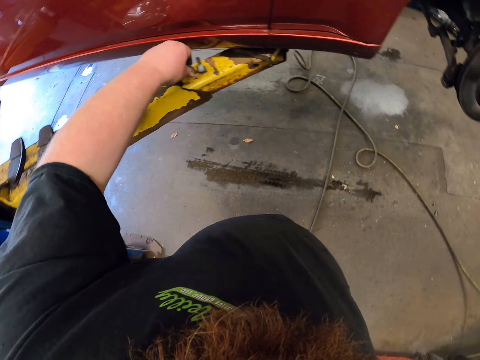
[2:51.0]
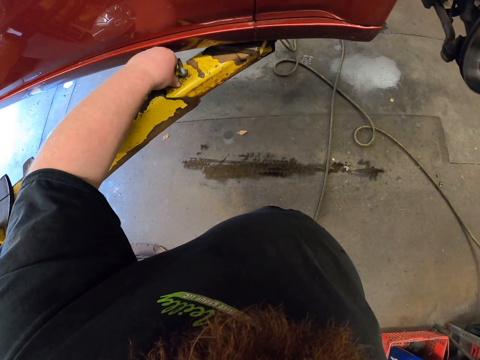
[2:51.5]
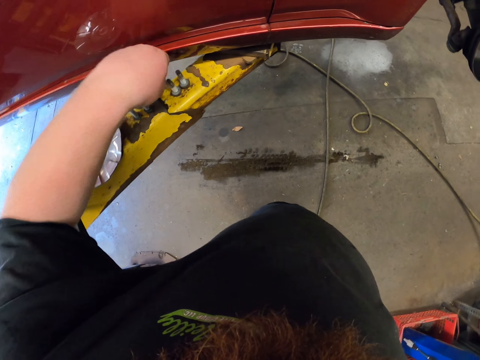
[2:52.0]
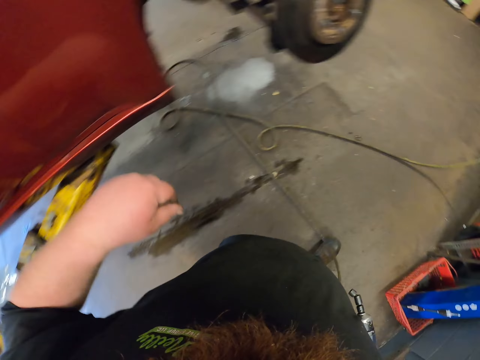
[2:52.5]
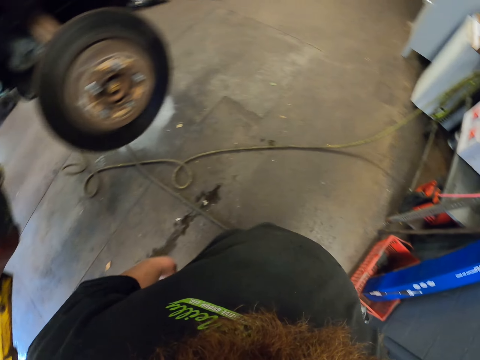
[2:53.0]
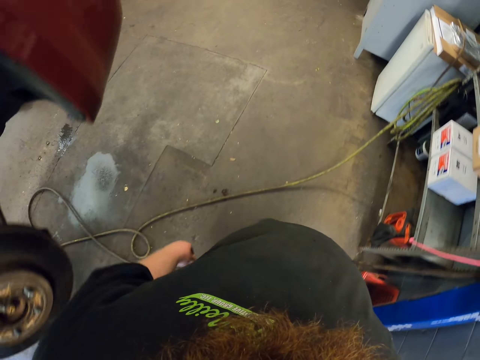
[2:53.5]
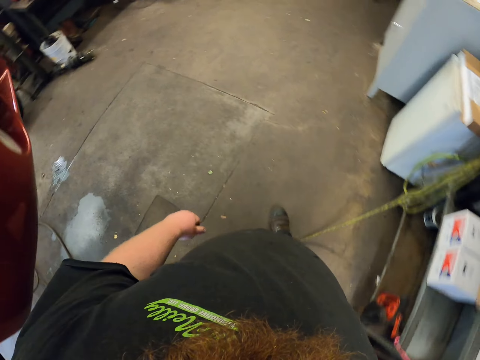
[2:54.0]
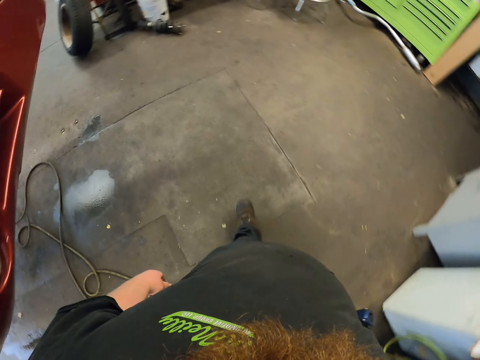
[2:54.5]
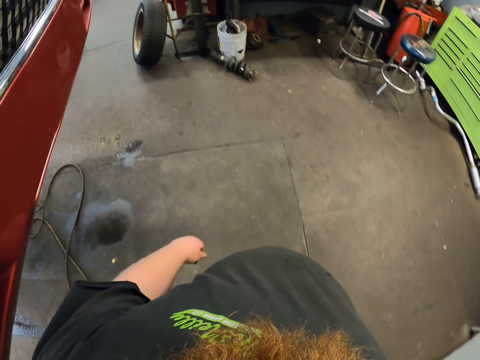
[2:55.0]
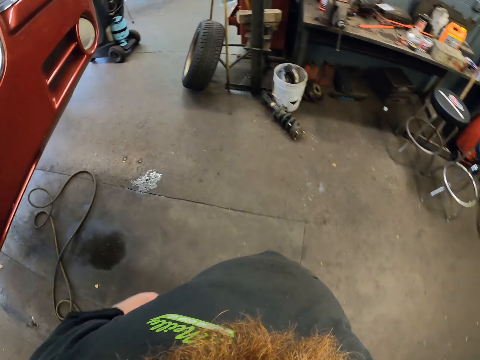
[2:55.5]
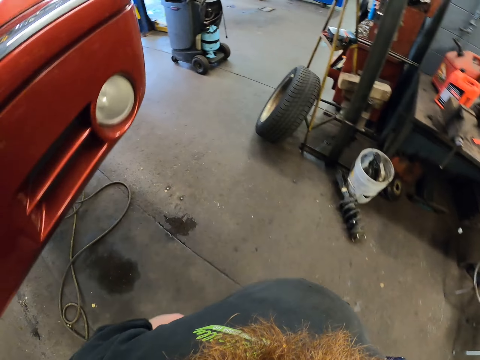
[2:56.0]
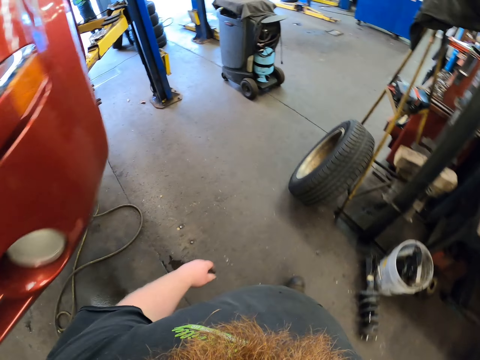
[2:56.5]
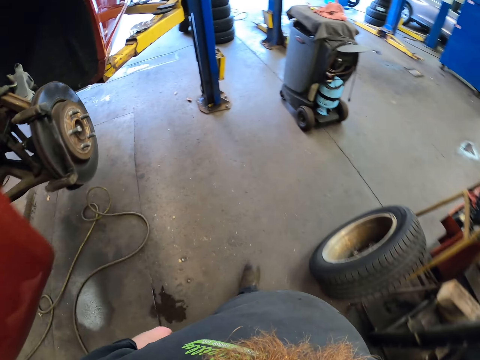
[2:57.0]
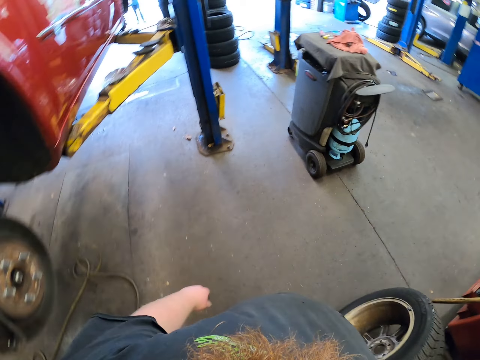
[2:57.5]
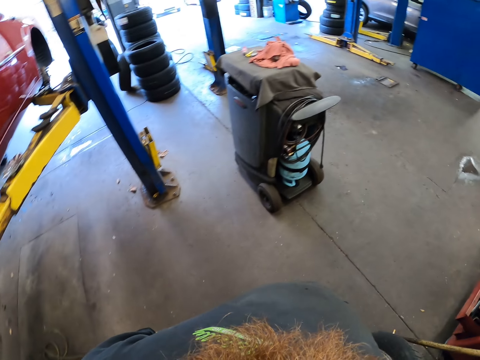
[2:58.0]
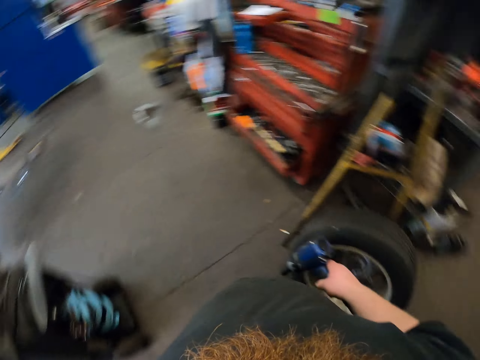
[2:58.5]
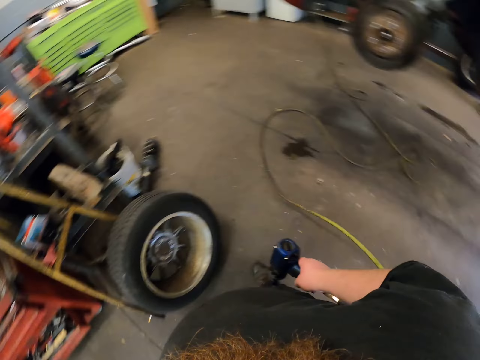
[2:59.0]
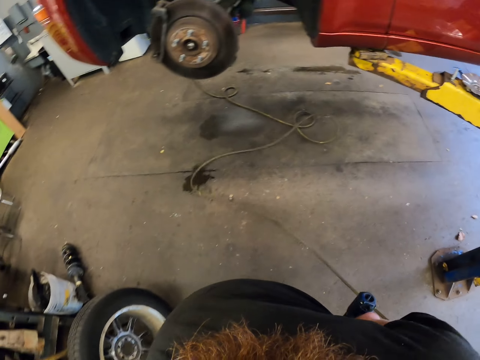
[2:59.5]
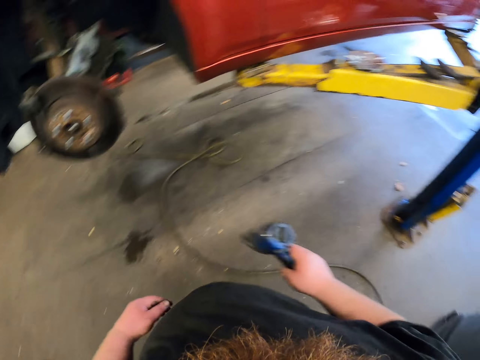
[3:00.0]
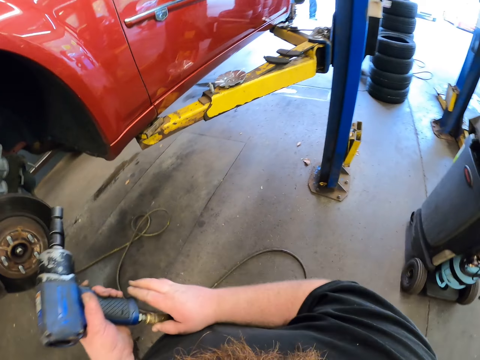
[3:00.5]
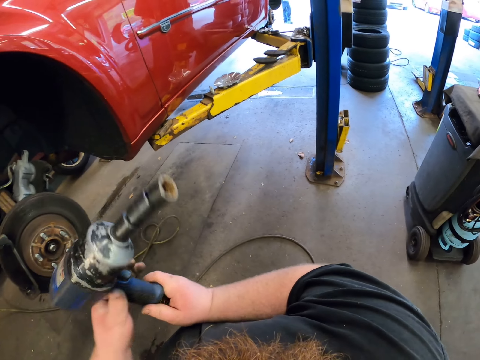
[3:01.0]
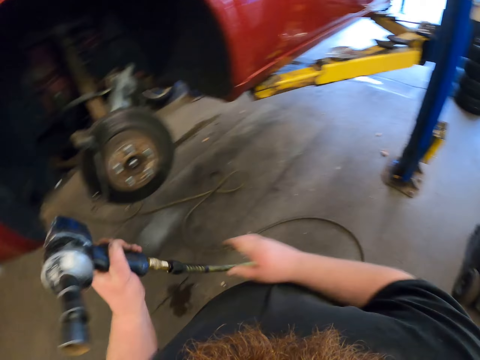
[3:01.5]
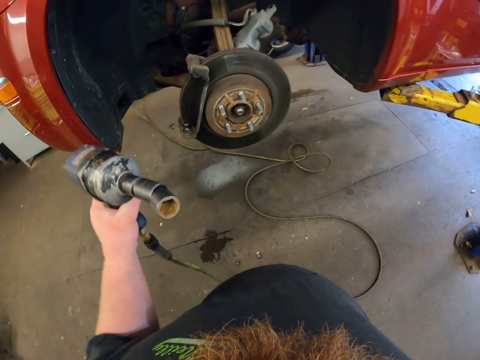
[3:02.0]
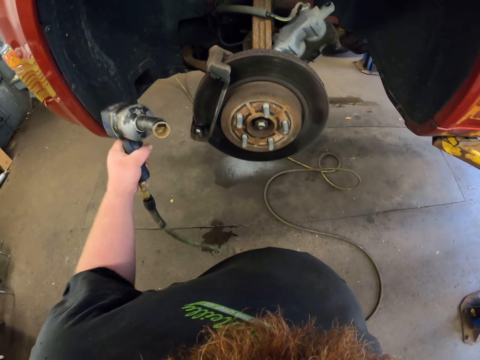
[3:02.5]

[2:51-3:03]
The camera wearer puts a bolt on the stand. They walk in the workshop.

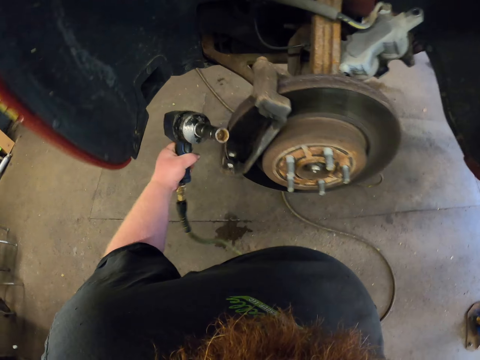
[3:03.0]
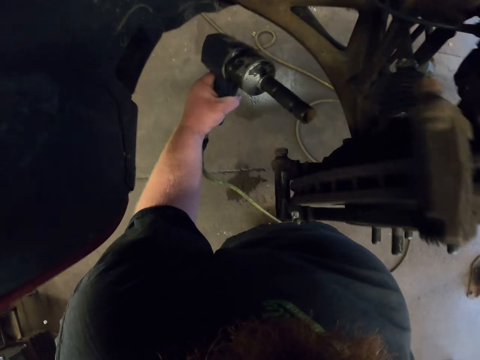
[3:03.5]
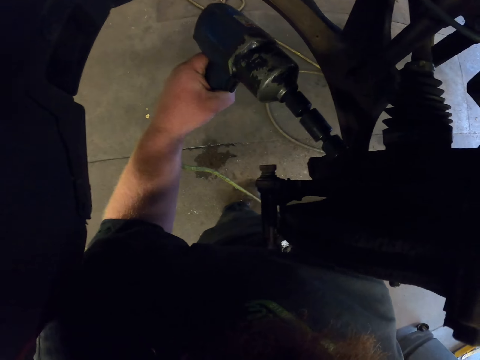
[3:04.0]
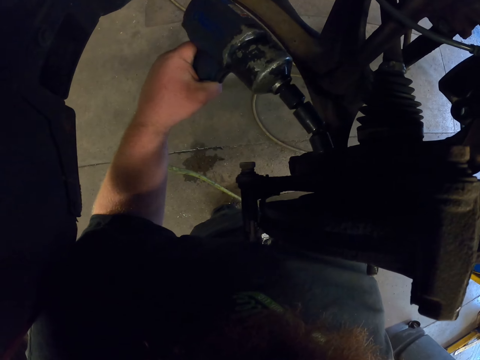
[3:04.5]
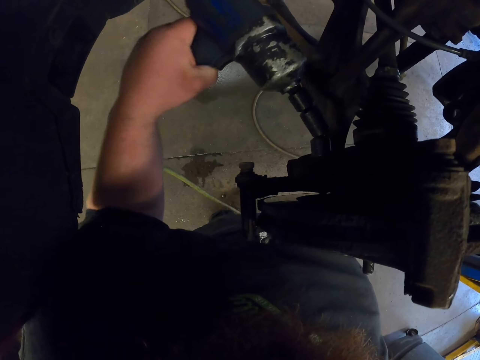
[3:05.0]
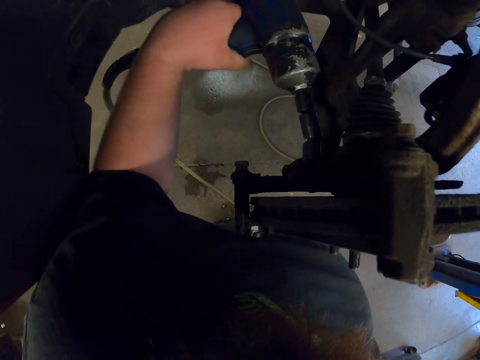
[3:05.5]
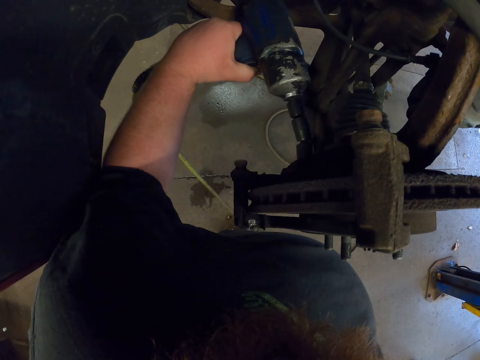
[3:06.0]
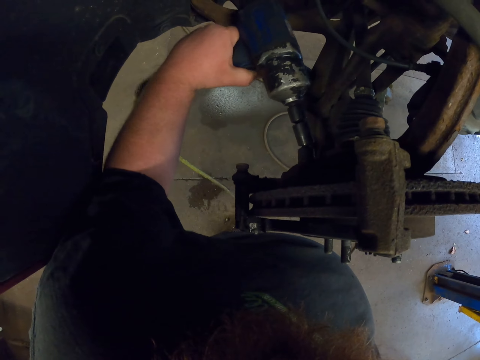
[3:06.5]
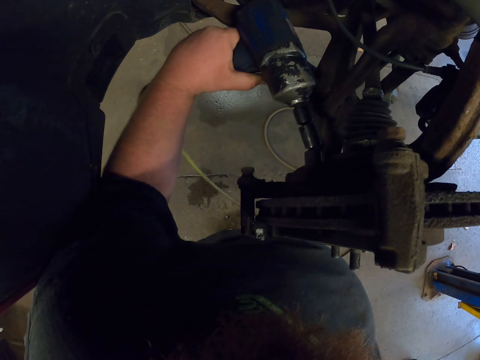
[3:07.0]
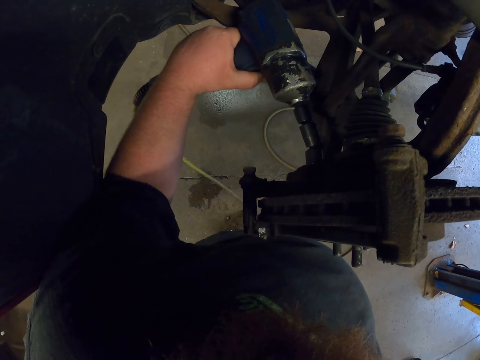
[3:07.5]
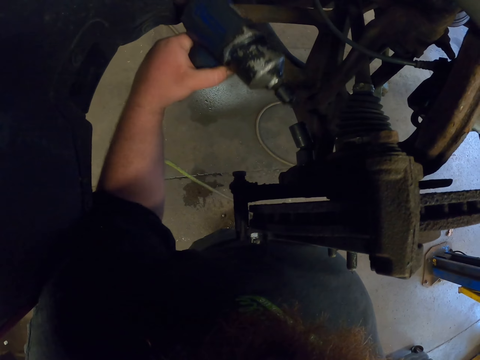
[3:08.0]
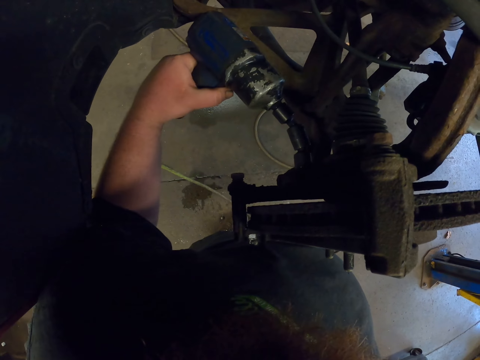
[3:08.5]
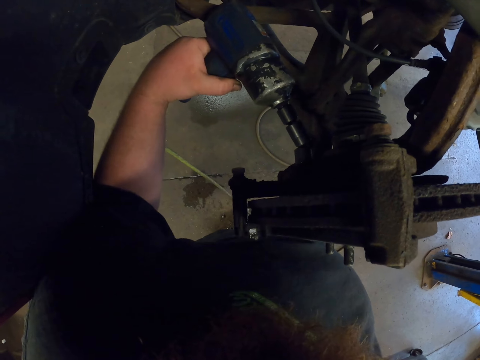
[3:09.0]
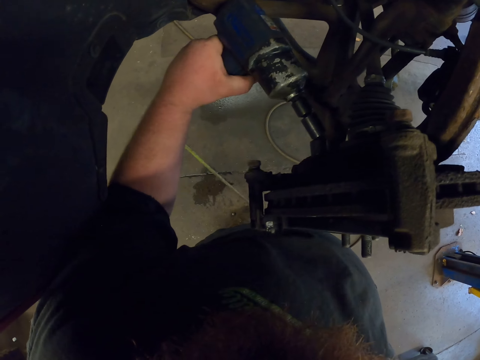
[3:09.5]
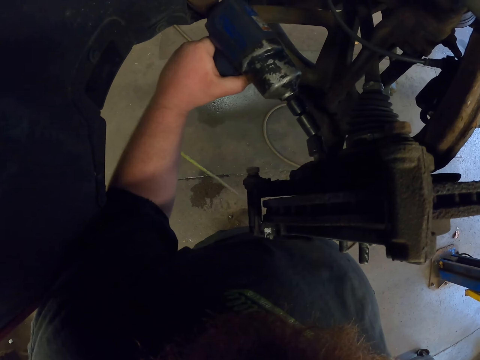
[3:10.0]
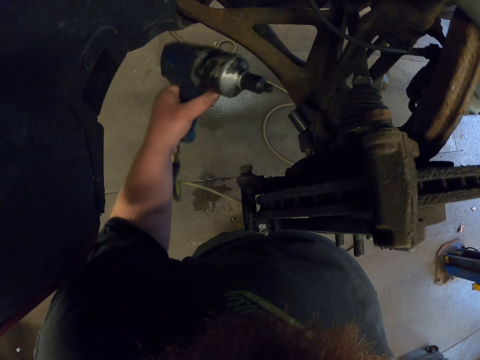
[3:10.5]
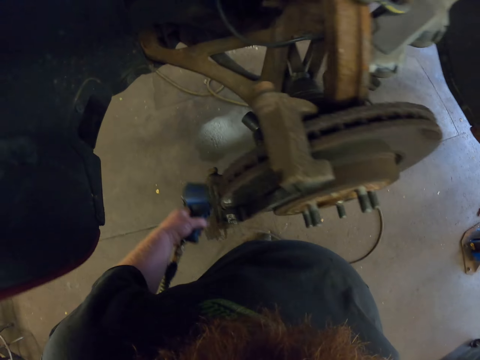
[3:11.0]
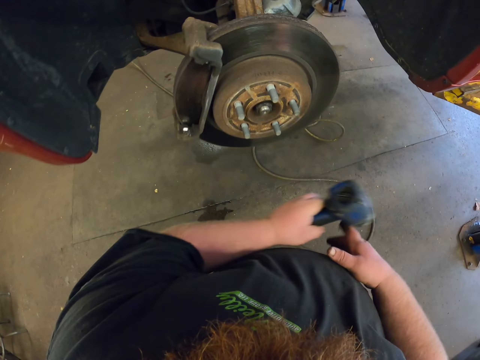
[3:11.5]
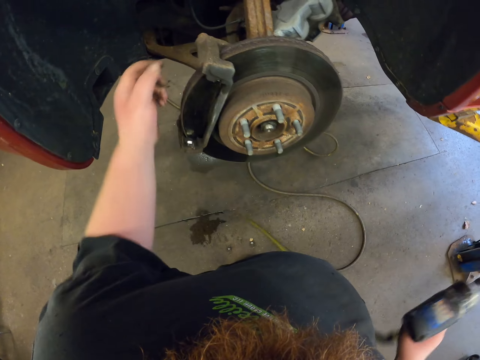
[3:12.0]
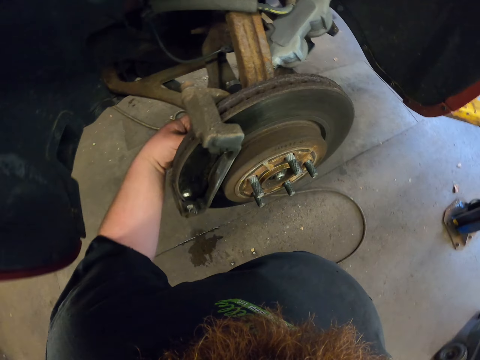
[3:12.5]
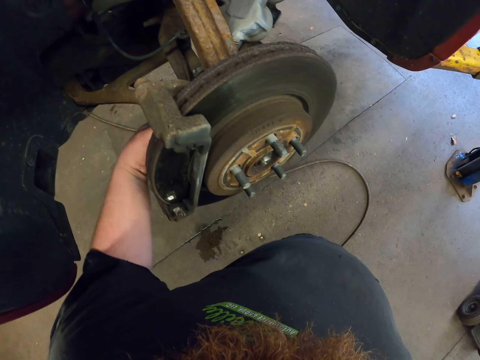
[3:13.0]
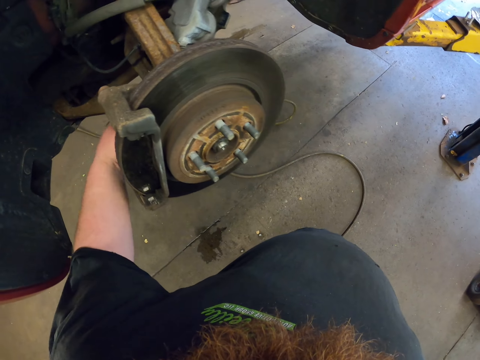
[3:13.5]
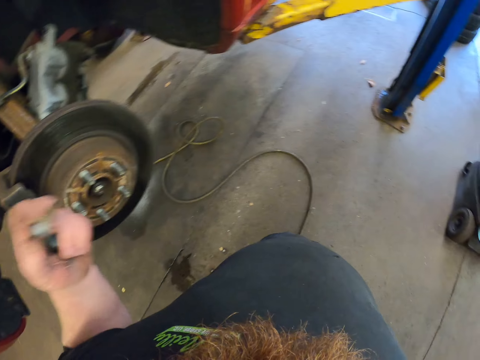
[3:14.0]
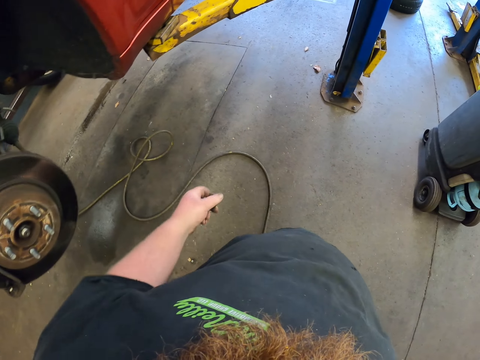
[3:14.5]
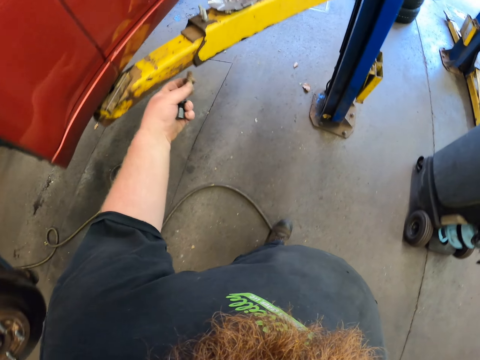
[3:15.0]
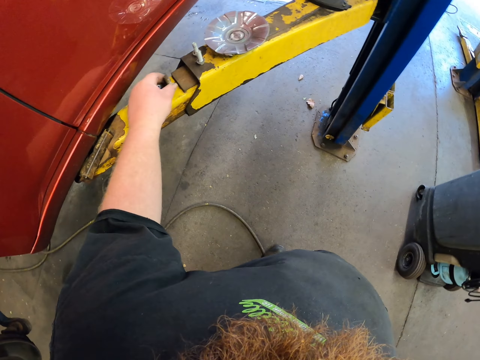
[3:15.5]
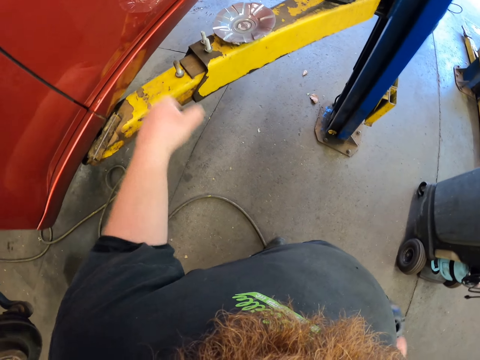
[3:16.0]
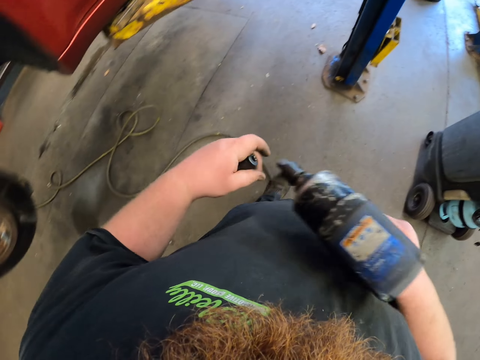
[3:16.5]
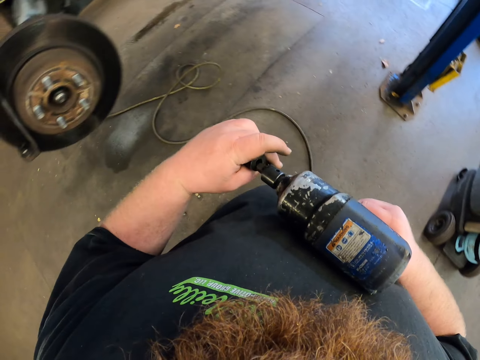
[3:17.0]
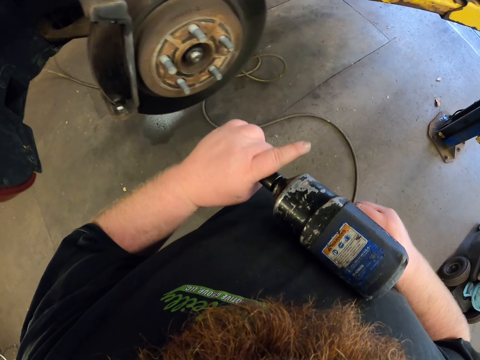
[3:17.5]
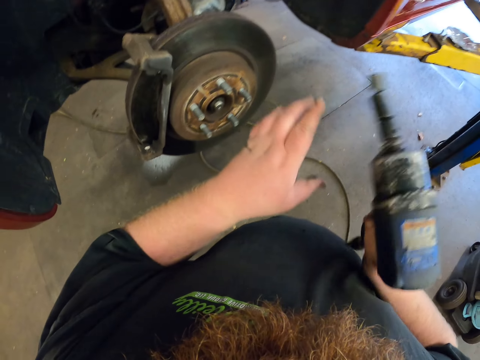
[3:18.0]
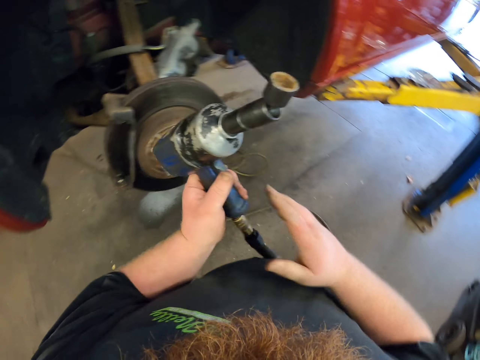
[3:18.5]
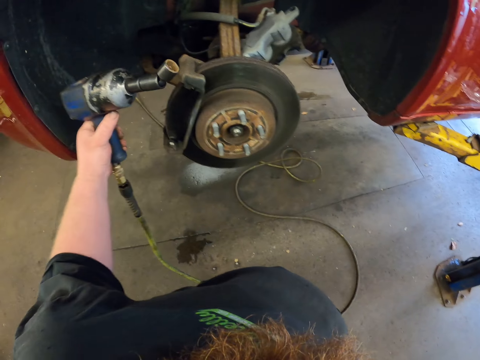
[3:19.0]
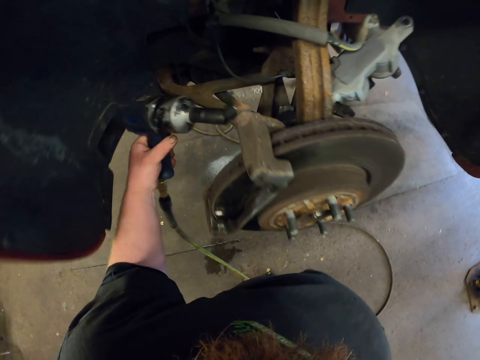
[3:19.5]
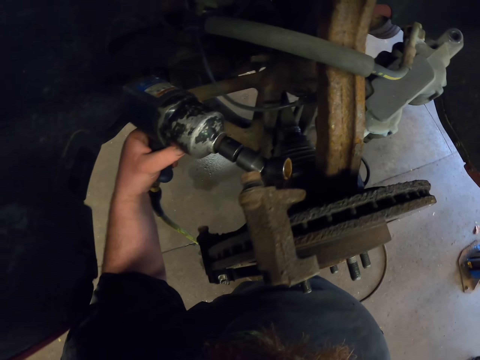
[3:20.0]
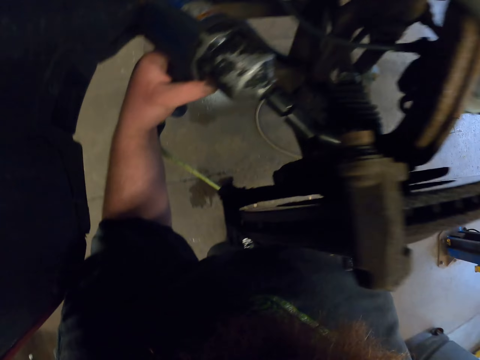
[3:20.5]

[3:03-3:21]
The camera wearer fixes the brake disc. They put a bolt on the tile. They remove bolts from the machine. They put the bolts on the stand. They fix a ratchet handle on the machine.
